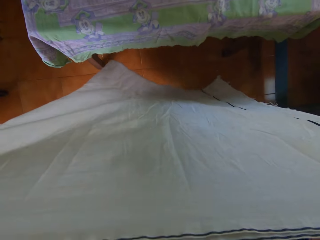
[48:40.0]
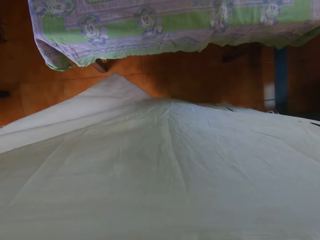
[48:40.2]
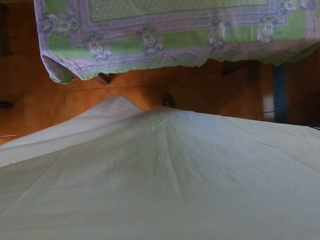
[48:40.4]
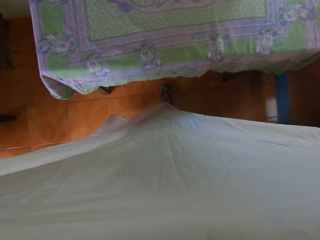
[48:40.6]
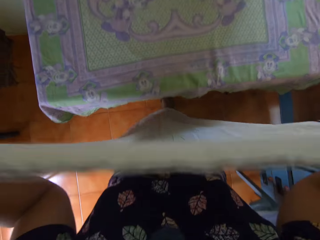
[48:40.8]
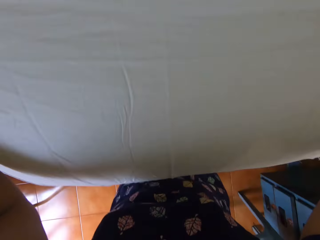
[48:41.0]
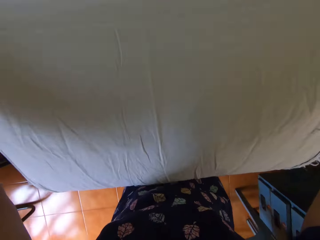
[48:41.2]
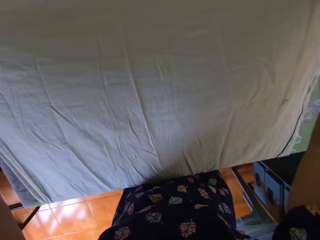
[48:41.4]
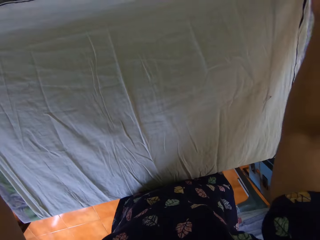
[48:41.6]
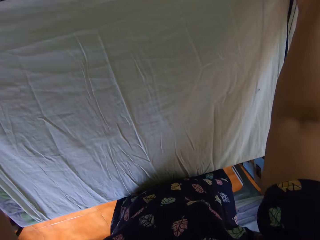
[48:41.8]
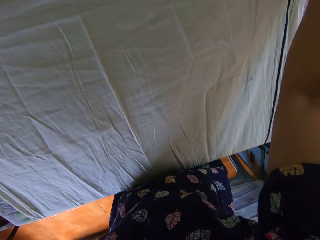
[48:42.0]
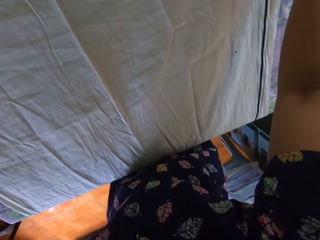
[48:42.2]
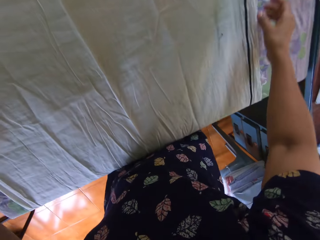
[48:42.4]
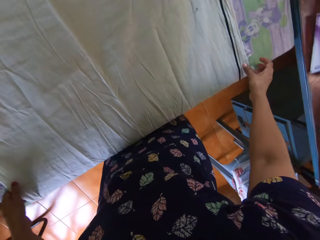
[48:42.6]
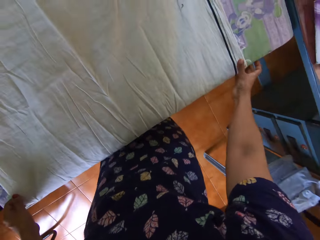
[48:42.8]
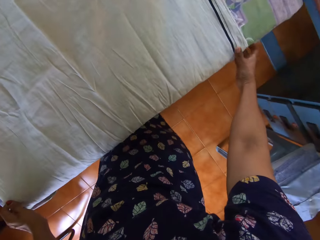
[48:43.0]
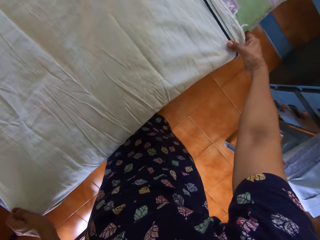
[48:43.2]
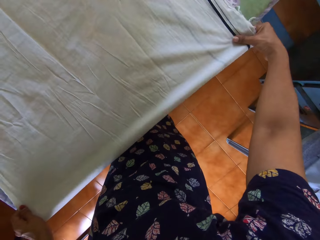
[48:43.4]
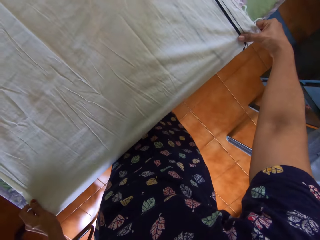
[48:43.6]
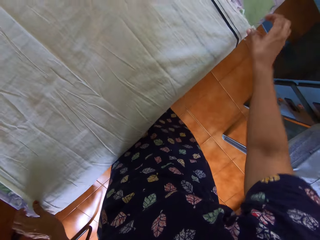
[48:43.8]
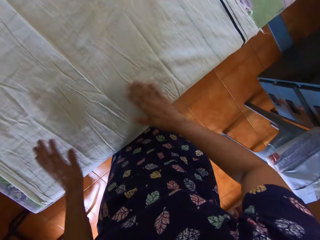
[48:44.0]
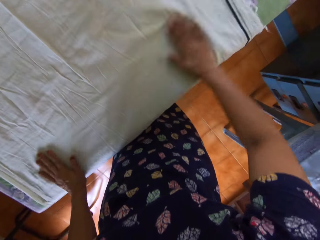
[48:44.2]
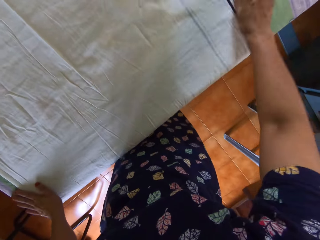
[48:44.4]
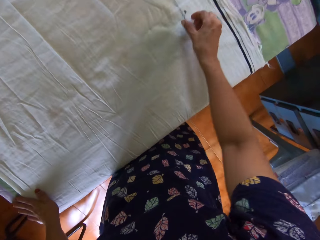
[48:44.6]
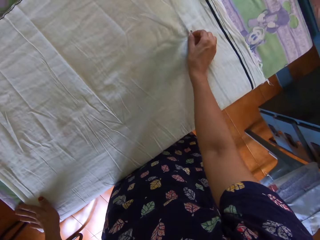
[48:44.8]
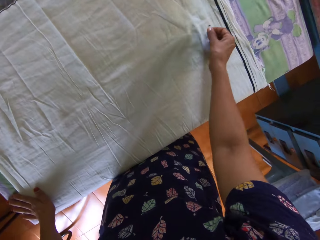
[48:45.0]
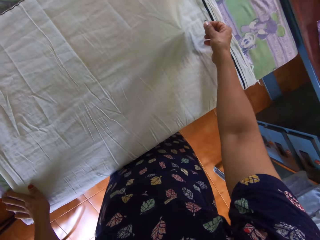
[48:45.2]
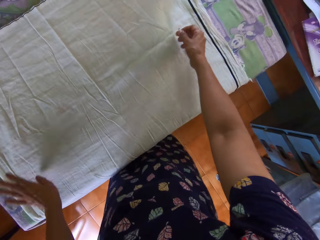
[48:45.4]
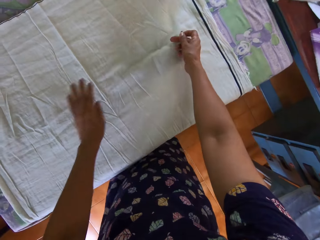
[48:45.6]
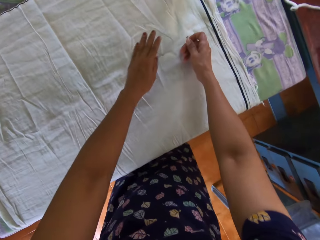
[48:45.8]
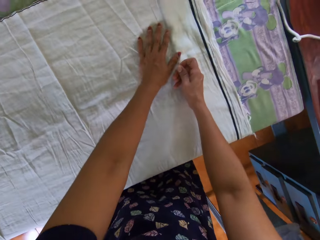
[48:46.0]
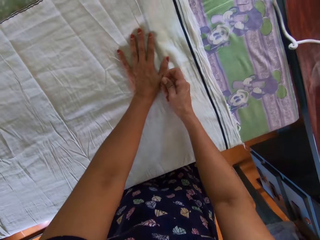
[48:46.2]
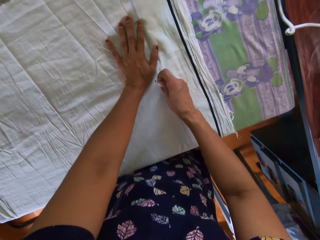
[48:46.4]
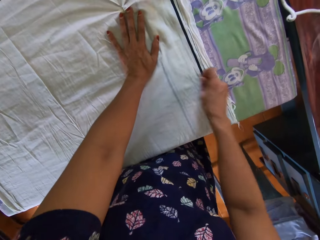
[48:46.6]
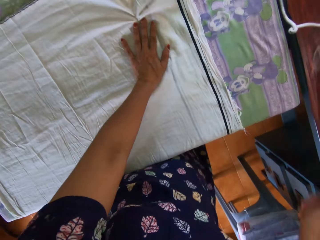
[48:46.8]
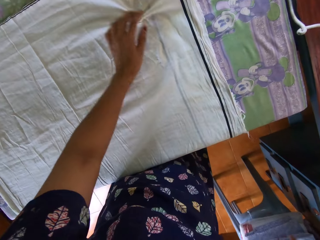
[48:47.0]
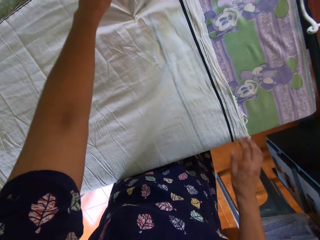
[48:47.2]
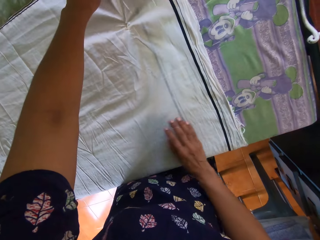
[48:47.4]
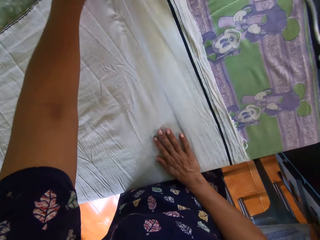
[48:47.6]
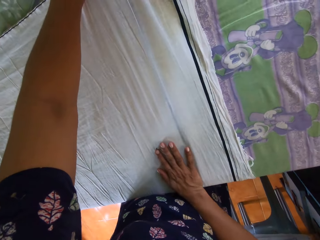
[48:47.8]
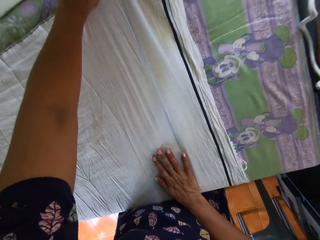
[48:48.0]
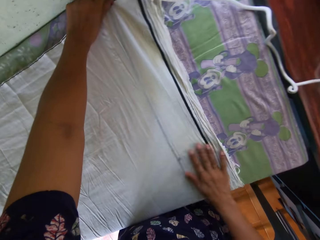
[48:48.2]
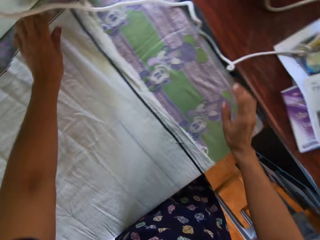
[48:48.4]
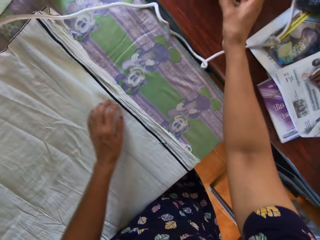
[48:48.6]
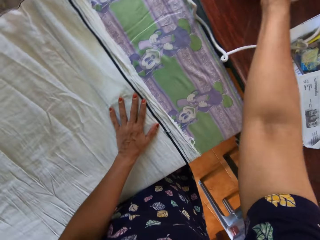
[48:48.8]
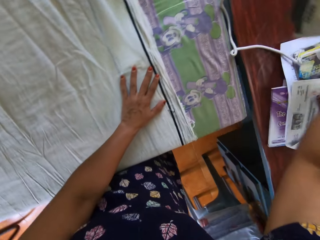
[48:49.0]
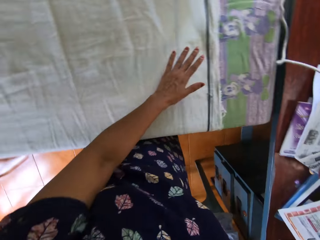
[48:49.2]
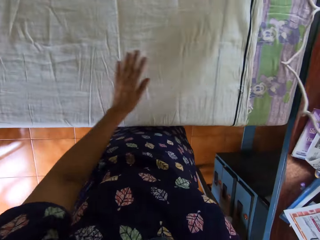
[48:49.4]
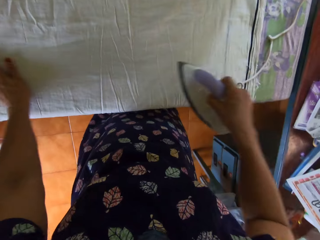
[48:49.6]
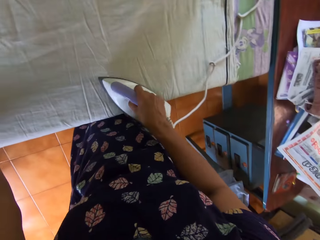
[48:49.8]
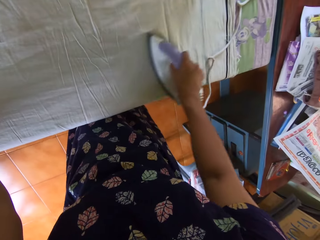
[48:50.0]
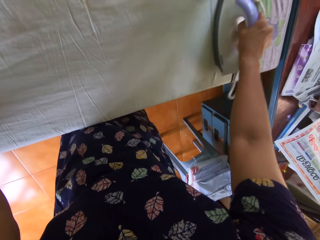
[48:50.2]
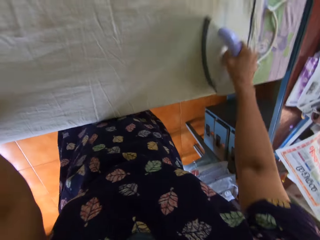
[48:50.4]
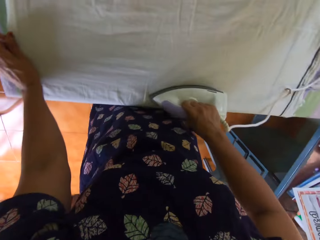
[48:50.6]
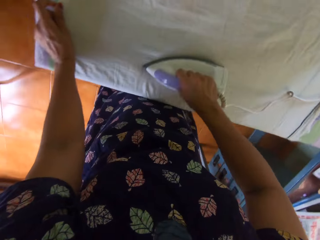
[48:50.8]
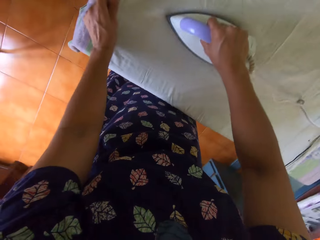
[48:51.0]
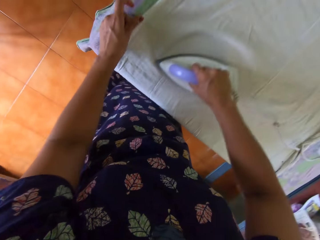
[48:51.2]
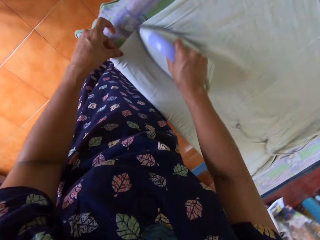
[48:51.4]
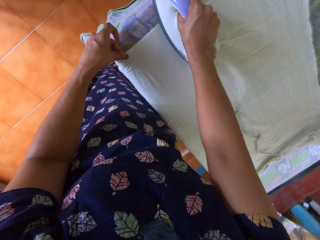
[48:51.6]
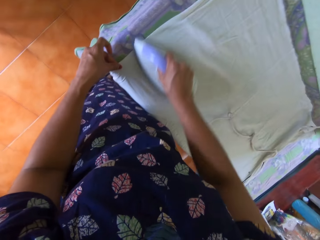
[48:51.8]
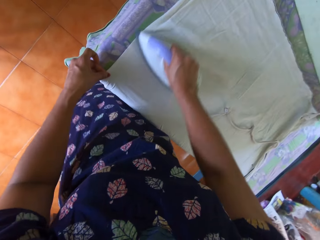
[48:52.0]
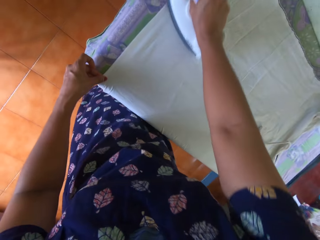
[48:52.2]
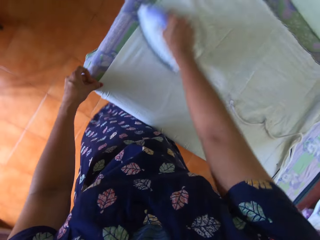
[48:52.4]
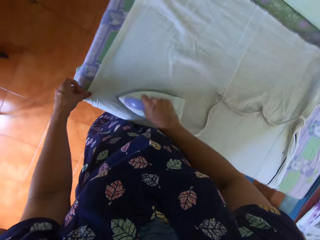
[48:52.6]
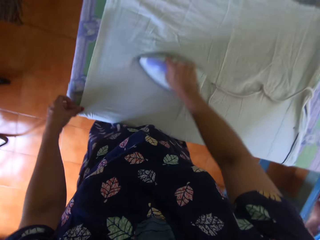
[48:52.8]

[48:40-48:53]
The camera wearer places the bedsheet on the table with both hands. She straightens the bedsheet with both hands. She picks a piece of dirt from the bedsheet with her right hand. She places her left hand on the bedsheet. She pulls the piece of dirt from the bedsheet with her right hand and throws the piece of dirt on the floor with her right hand. She straightens the bedsheet with both hands. She picks up the pressing iron from the second table with her right hand. She straightens the bedsheet with the pressing iron. She irons the cloth.

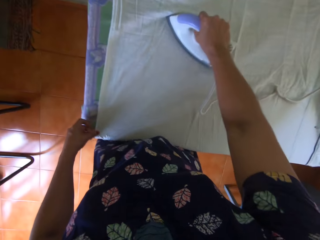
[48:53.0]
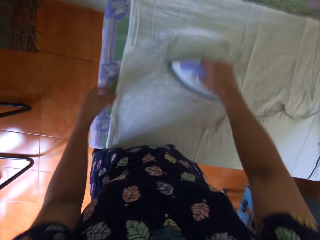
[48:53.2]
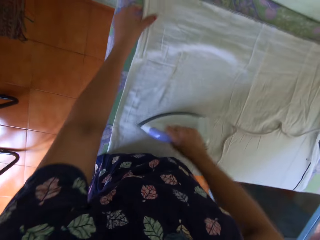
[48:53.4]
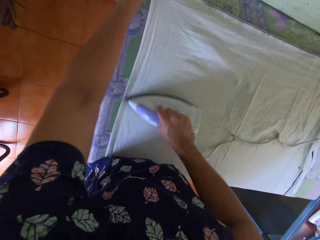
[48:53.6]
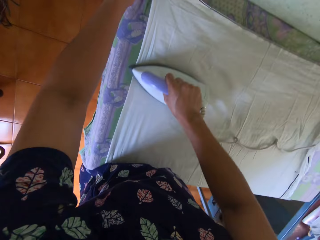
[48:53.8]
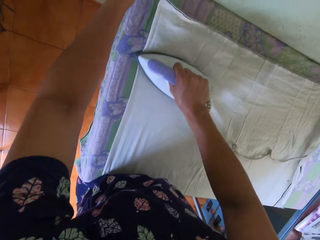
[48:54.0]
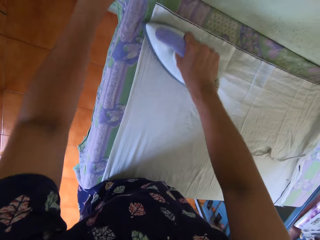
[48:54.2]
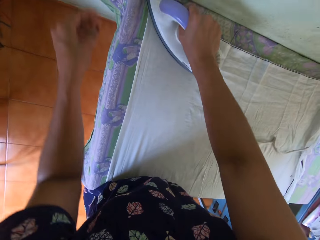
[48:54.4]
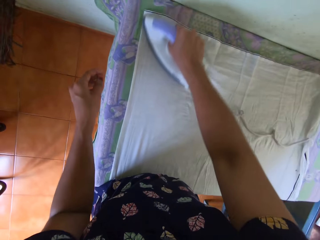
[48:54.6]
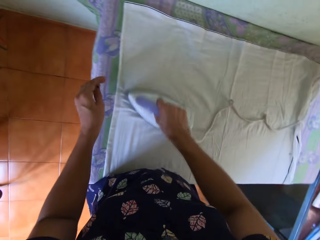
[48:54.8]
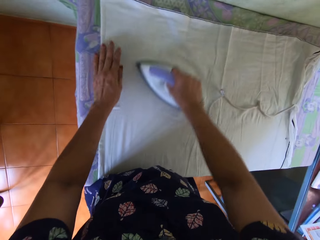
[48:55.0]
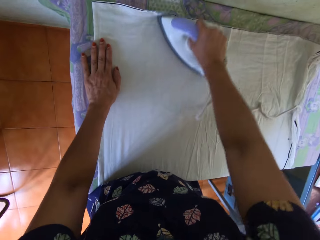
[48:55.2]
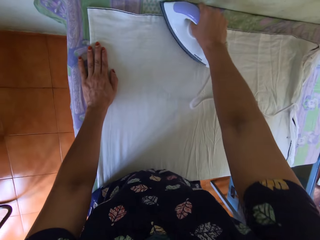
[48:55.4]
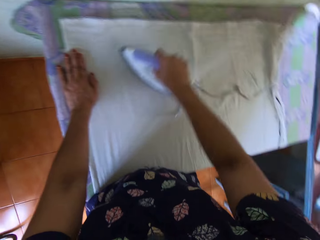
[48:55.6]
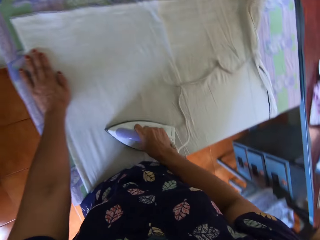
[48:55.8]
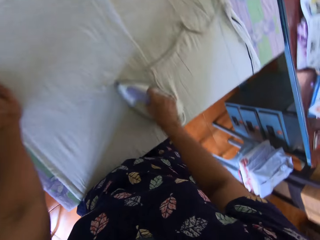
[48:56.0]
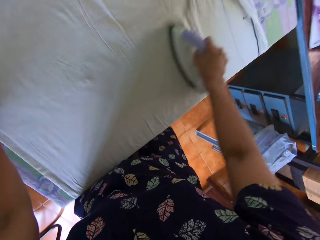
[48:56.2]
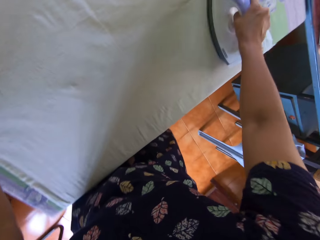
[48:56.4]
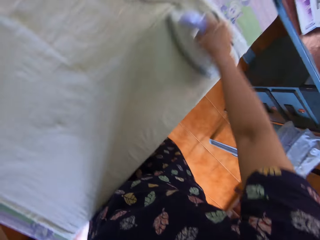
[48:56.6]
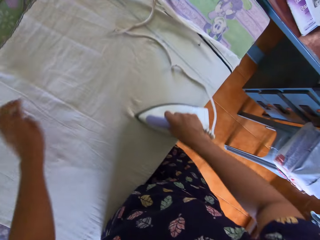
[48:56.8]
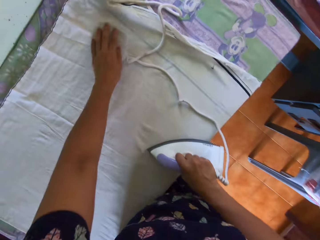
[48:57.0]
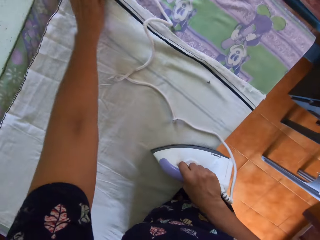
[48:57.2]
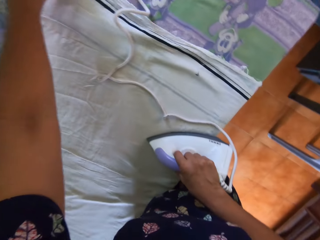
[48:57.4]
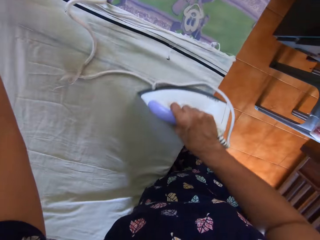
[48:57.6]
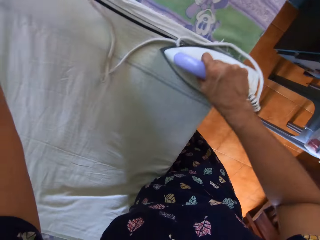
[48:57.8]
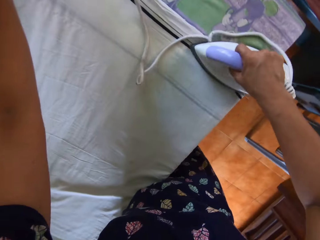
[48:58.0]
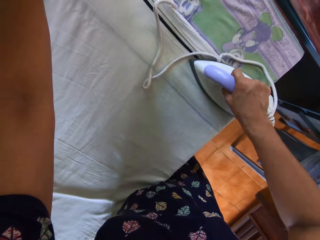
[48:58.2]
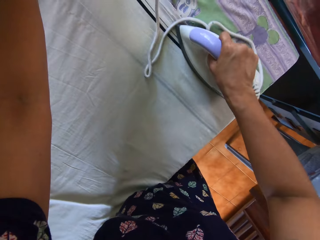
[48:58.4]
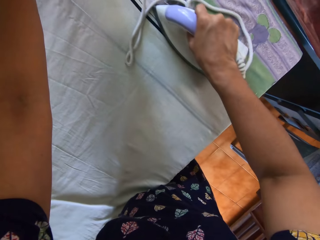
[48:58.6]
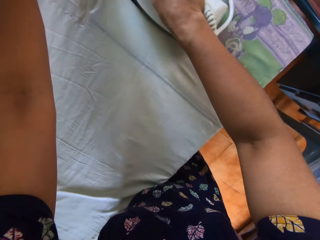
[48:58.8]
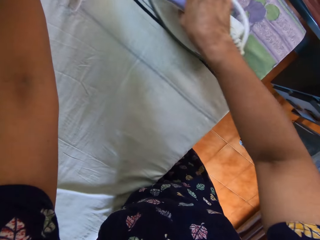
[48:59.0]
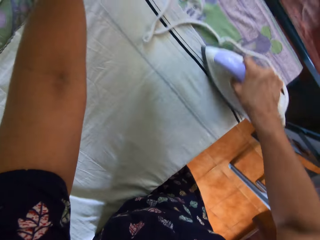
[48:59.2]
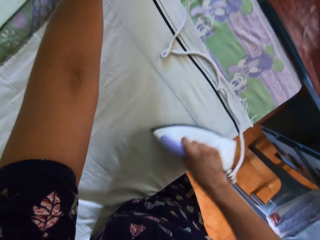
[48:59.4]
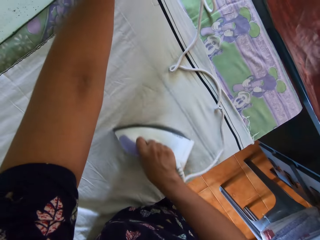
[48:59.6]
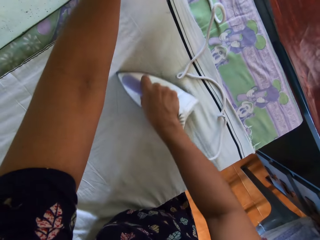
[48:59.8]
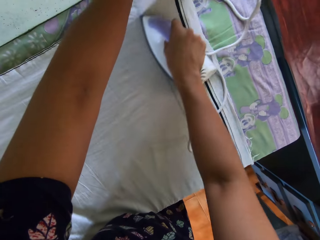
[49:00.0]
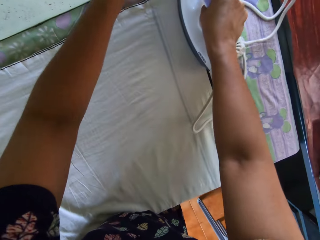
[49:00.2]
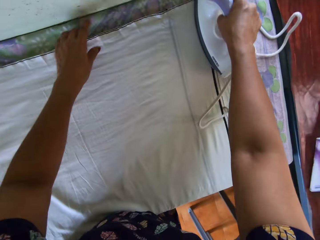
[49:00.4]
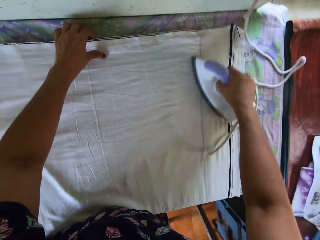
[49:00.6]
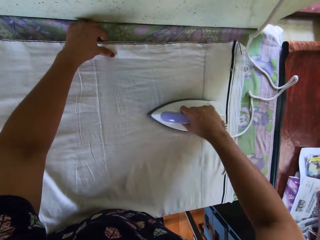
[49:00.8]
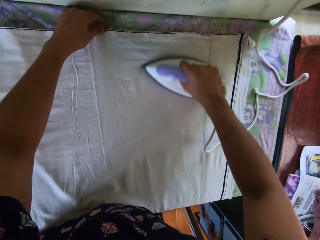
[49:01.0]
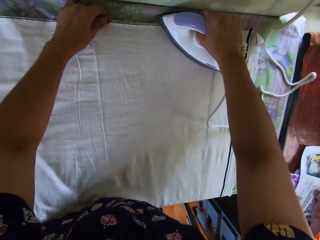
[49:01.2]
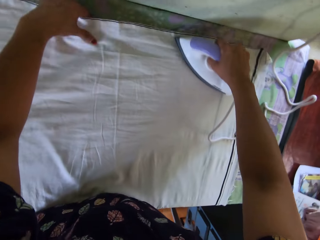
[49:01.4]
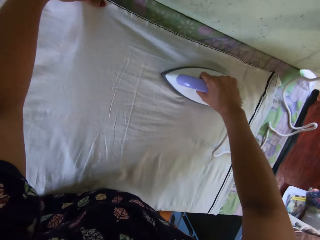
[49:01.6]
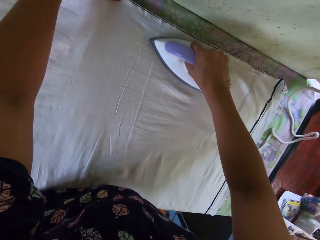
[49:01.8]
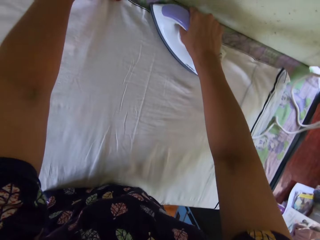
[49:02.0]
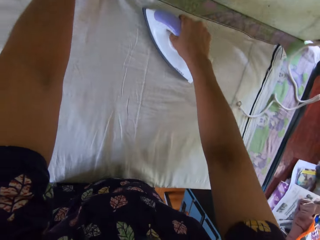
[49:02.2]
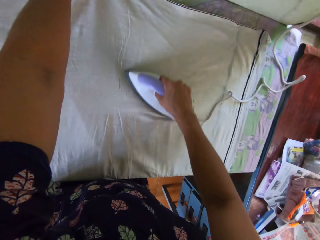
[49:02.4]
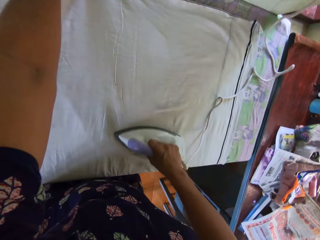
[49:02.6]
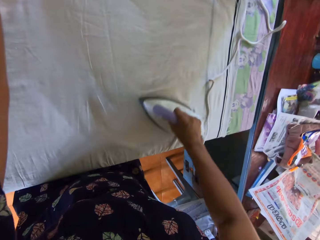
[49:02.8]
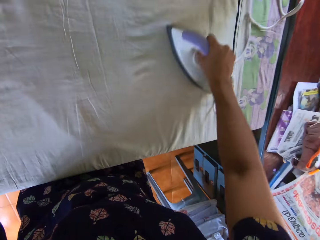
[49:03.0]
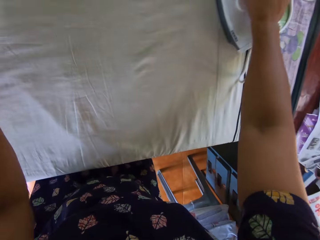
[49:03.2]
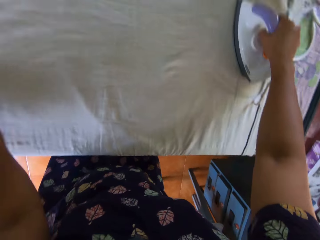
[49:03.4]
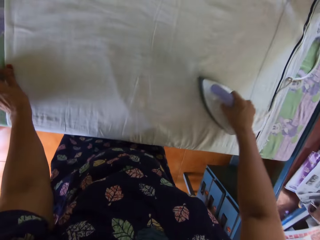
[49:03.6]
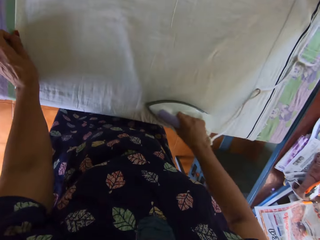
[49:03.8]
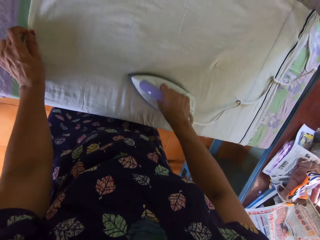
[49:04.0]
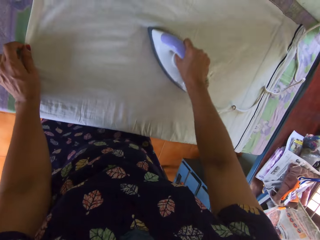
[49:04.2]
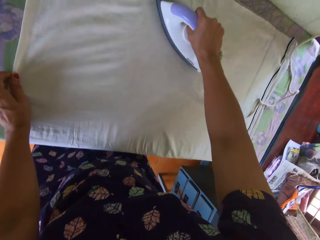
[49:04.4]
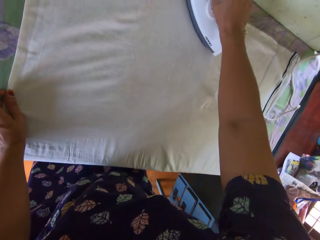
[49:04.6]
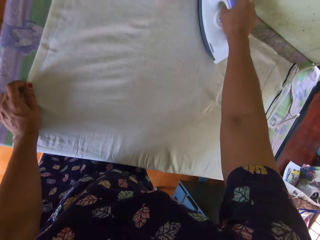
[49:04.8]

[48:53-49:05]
The camera wearer straightens the bedsheet with her left hand.
